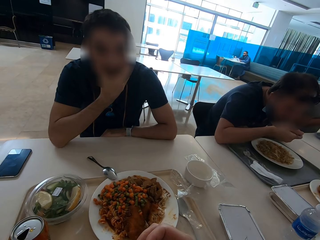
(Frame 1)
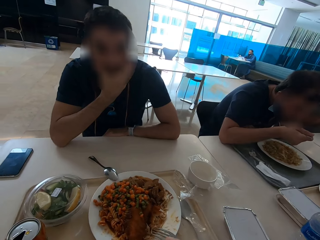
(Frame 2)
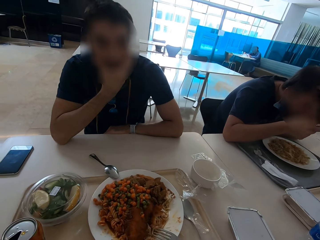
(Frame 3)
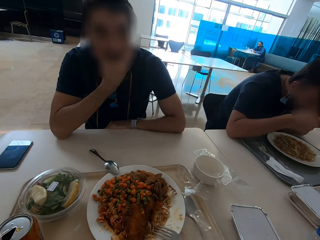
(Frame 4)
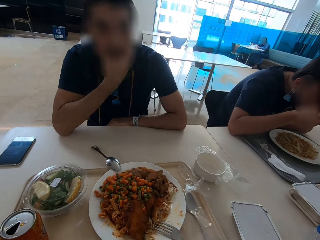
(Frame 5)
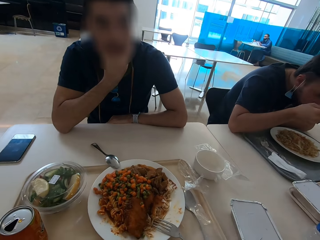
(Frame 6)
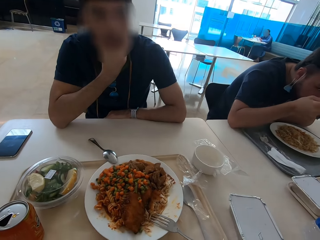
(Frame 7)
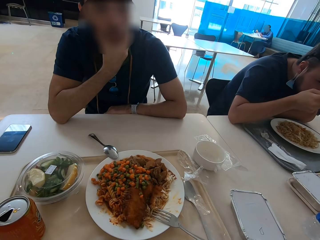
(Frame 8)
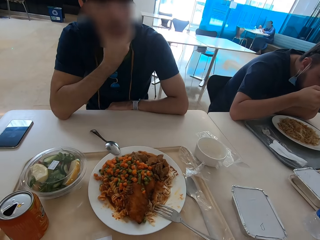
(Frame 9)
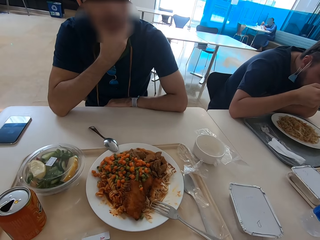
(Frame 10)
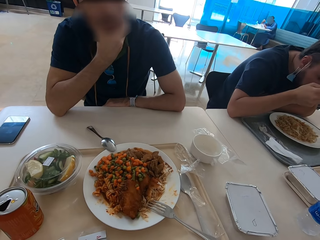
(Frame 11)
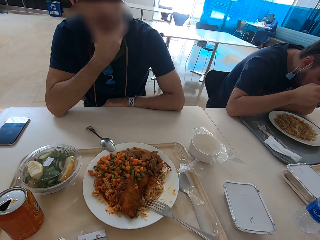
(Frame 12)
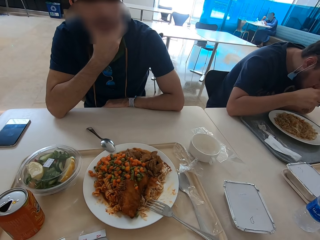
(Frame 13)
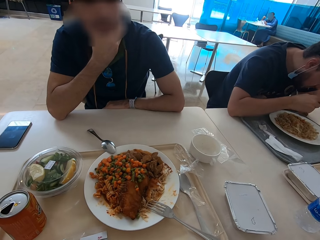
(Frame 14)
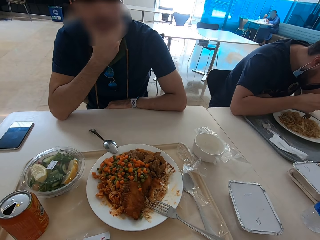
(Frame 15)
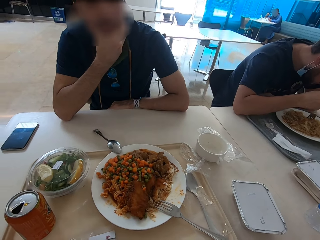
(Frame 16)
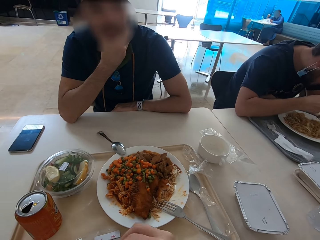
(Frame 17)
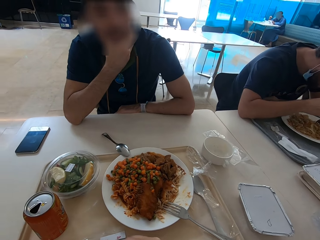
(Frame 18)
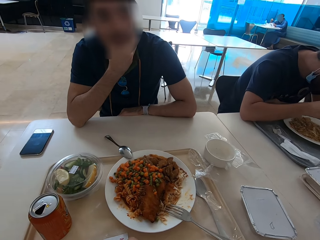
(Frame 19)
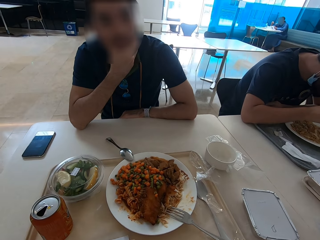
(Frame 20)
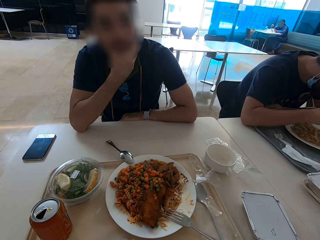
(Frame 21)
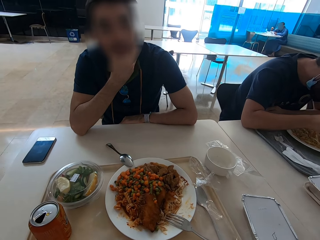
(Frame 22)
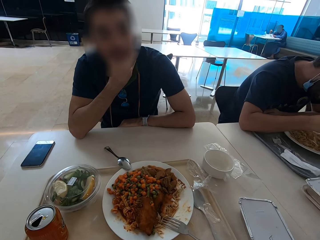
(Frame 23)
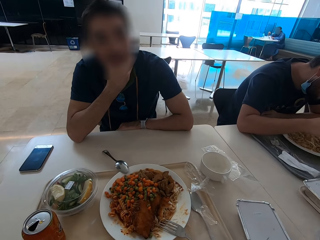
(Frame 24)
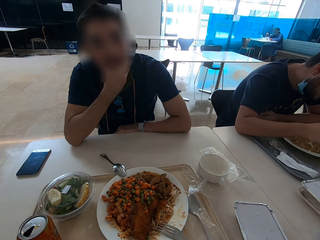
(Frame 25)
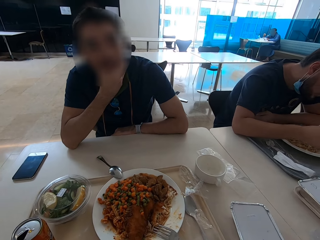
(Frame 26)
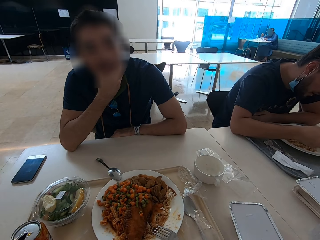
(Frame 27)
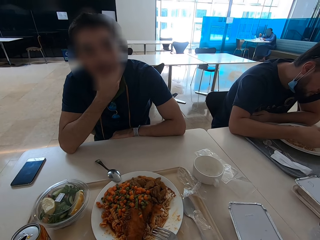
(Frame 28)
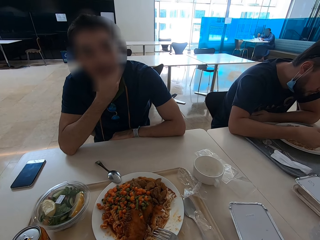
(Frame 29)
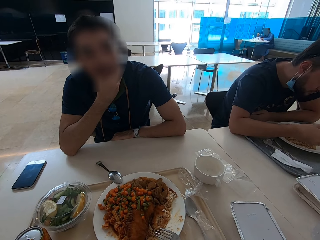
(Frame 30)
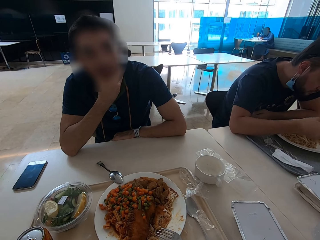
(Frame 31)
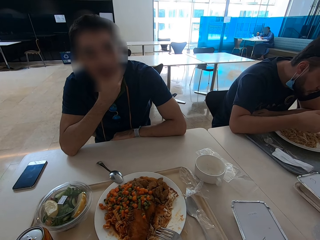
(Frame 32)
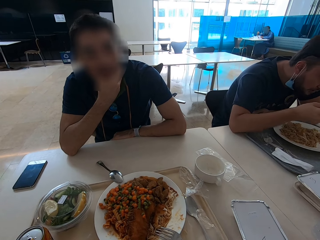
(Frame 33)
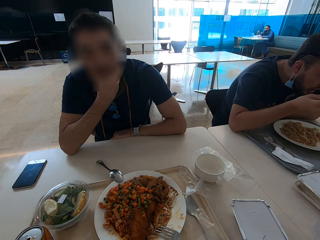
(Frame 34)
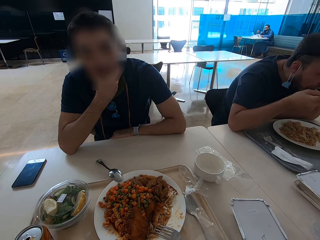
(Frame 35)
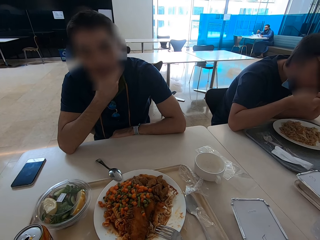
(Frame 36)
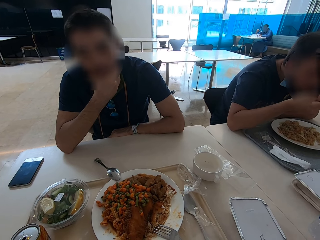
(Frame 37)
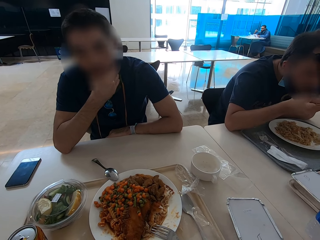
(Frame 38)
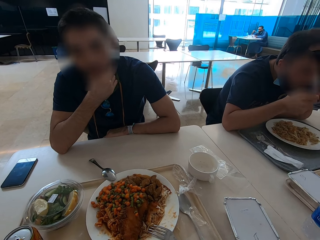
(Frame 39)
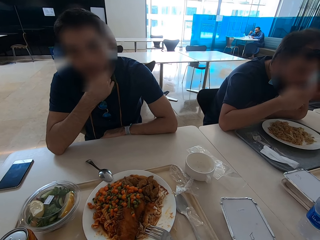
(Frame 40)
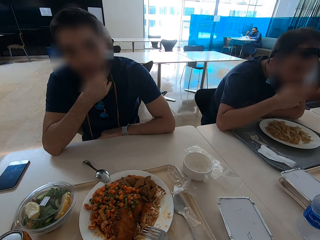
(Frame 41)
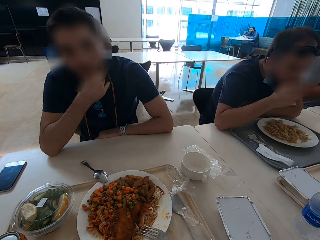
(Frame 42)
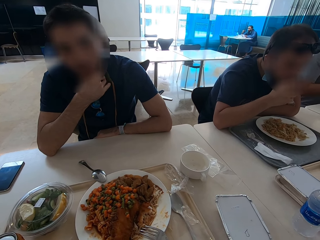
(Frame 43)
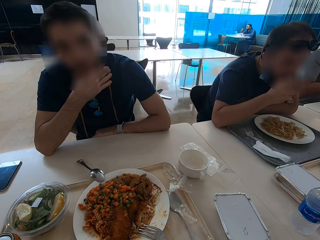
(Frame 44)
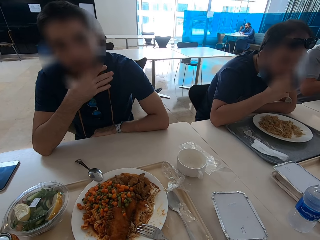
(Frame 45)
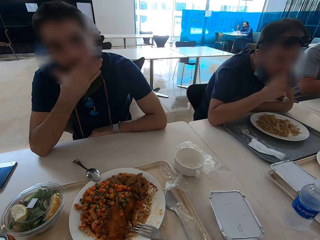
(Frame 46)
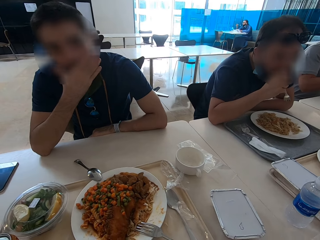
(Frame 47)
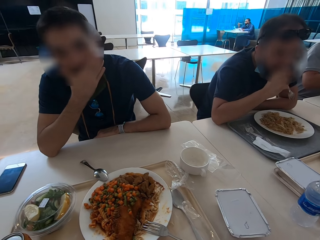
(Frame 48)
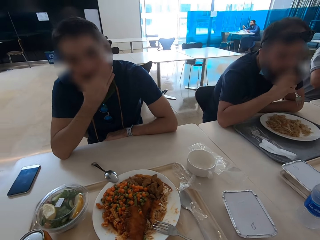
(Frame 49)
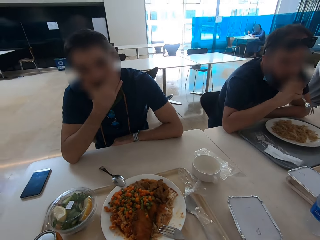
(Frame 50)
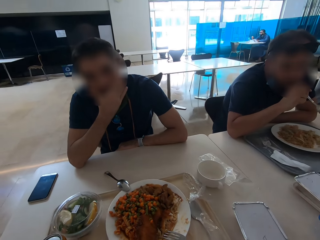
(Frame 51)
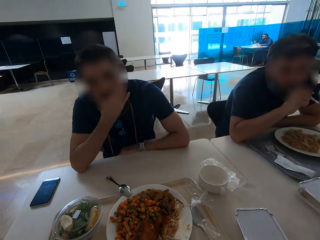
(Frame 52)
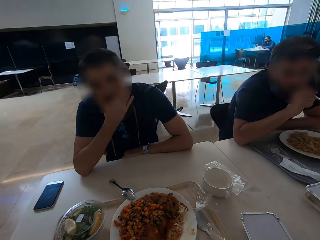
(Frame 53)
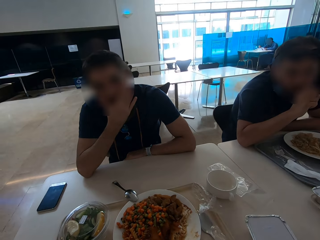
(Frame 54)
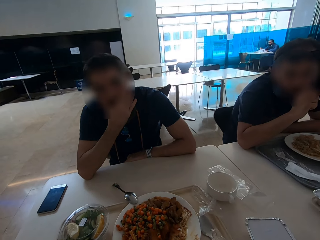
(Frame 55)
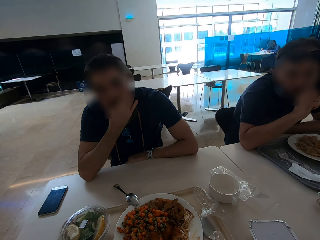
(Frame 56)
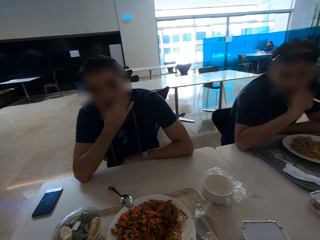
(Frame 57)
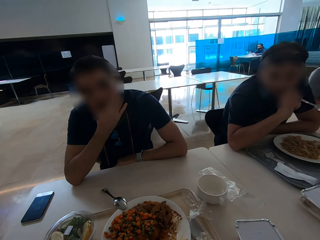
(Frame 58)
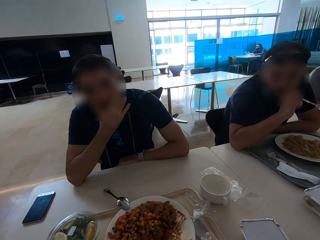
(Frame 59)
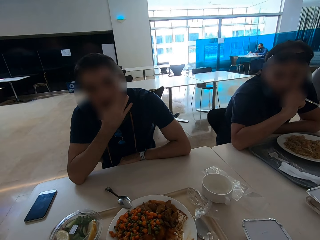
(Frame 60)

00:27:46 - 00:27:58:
A man touches his face.

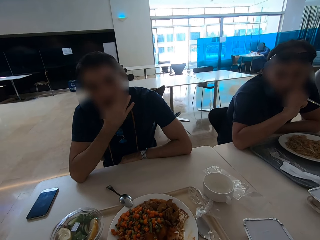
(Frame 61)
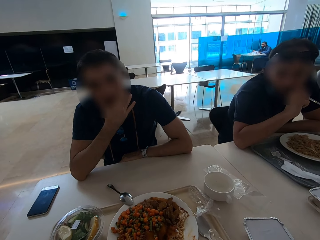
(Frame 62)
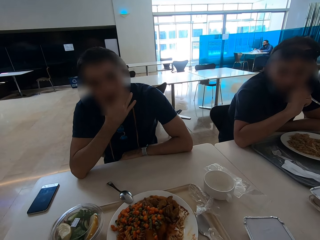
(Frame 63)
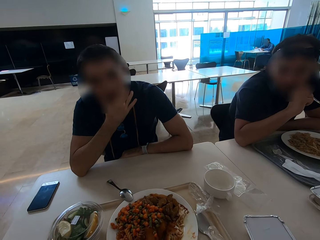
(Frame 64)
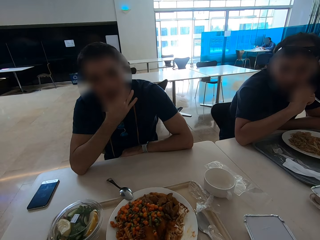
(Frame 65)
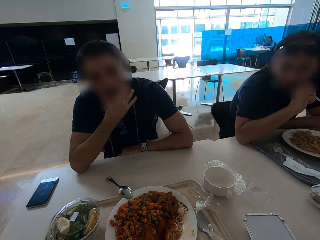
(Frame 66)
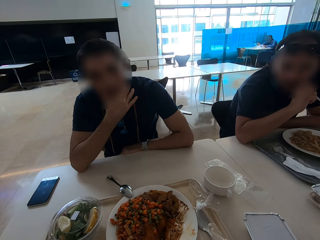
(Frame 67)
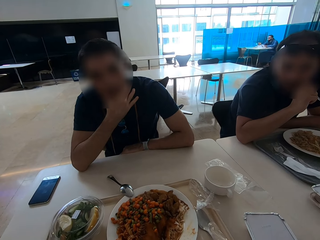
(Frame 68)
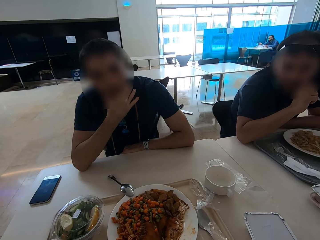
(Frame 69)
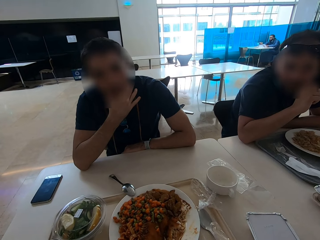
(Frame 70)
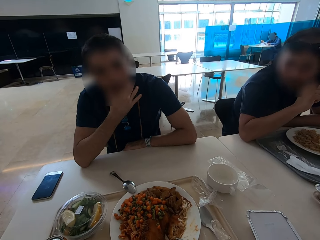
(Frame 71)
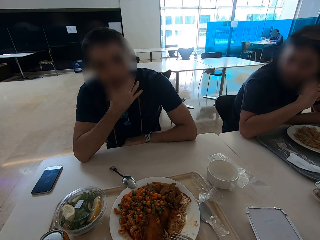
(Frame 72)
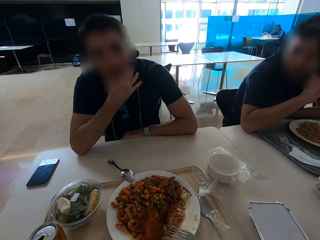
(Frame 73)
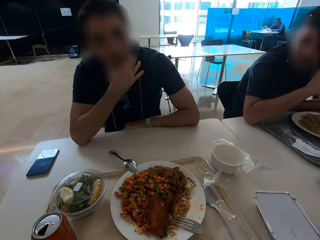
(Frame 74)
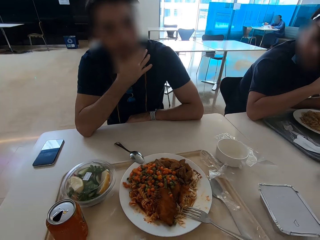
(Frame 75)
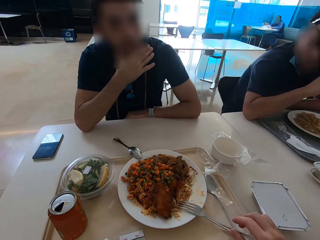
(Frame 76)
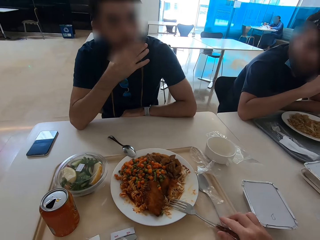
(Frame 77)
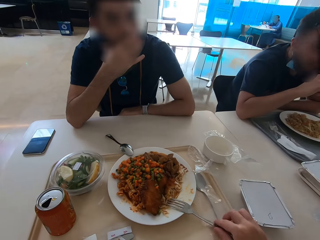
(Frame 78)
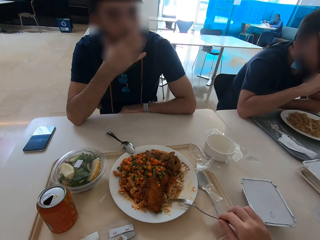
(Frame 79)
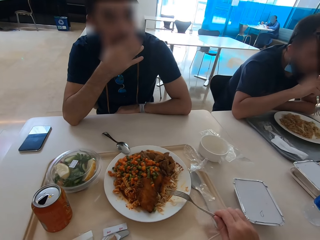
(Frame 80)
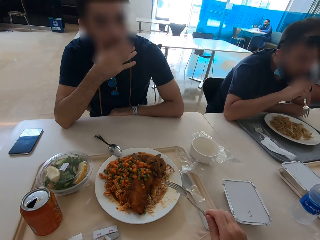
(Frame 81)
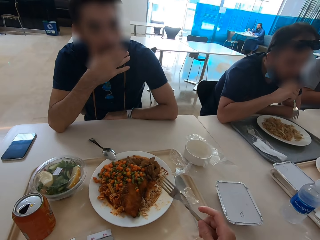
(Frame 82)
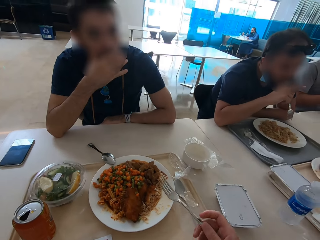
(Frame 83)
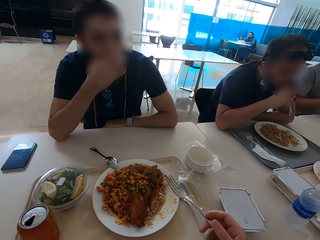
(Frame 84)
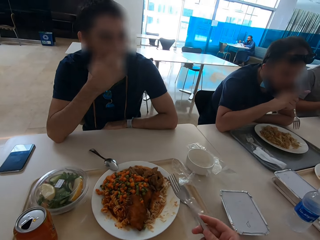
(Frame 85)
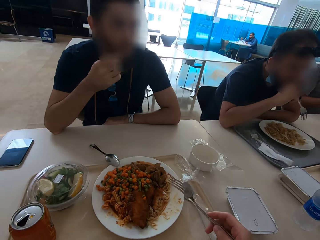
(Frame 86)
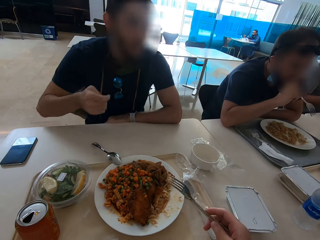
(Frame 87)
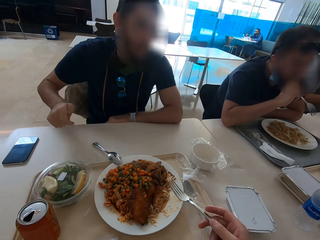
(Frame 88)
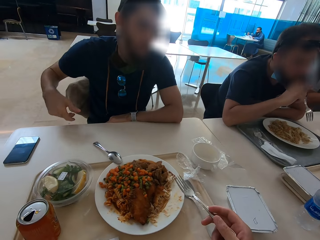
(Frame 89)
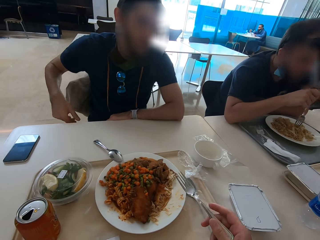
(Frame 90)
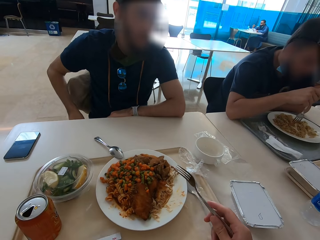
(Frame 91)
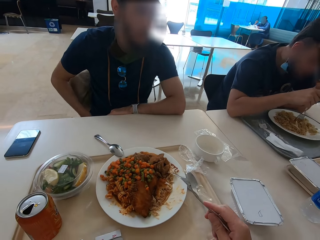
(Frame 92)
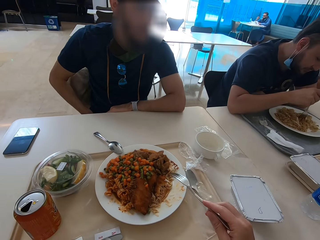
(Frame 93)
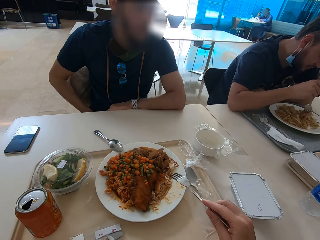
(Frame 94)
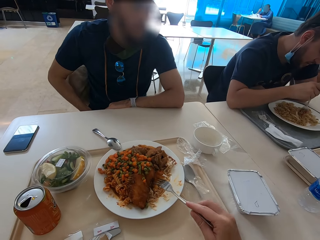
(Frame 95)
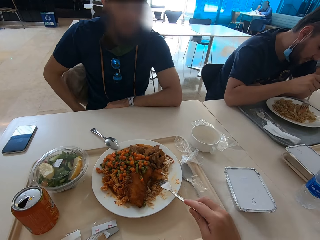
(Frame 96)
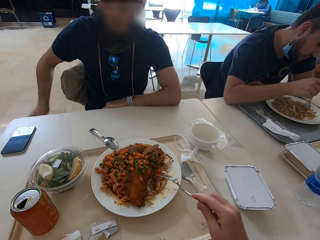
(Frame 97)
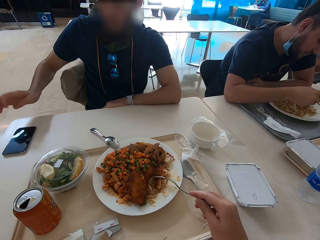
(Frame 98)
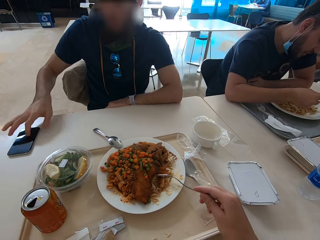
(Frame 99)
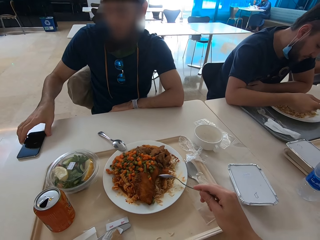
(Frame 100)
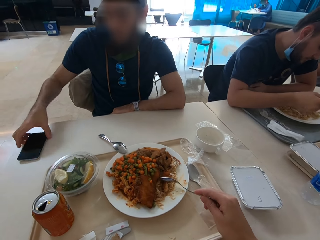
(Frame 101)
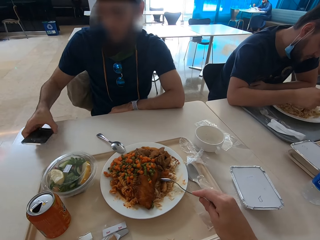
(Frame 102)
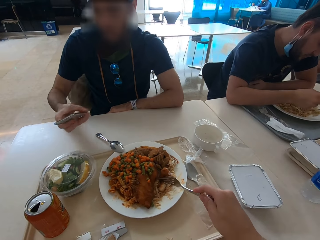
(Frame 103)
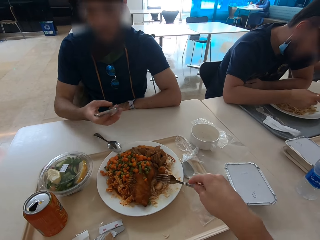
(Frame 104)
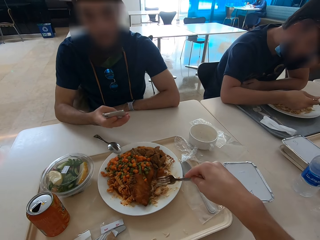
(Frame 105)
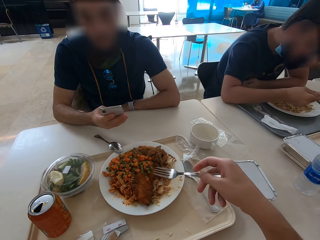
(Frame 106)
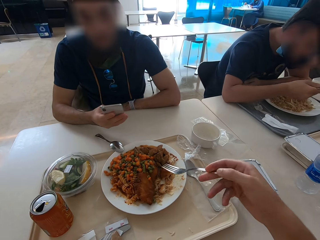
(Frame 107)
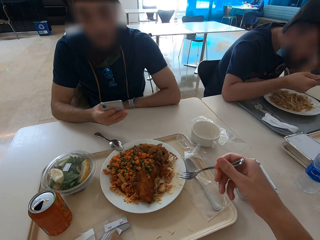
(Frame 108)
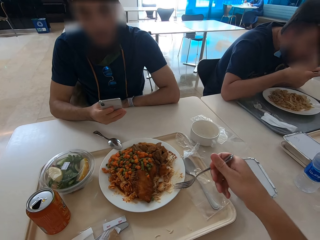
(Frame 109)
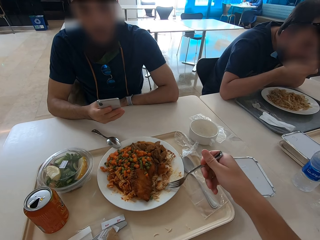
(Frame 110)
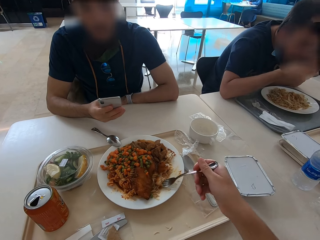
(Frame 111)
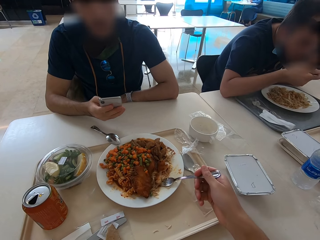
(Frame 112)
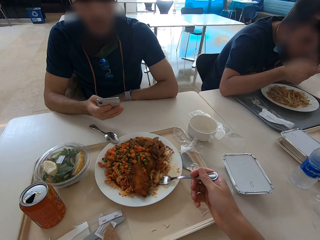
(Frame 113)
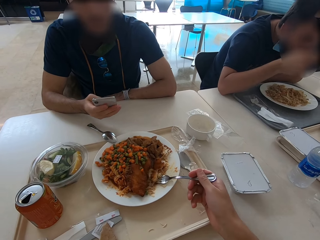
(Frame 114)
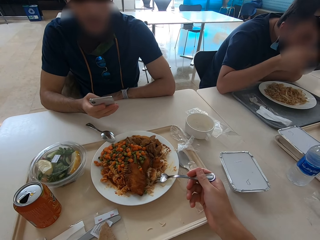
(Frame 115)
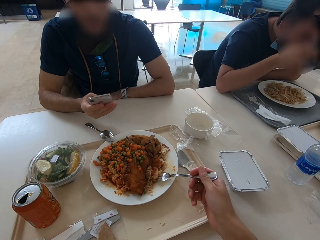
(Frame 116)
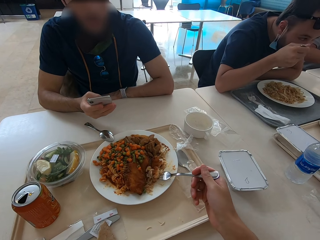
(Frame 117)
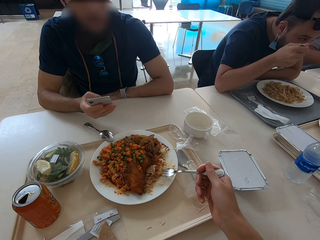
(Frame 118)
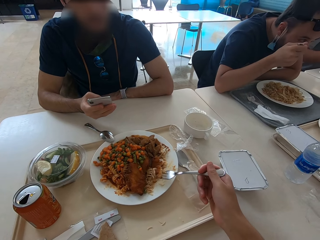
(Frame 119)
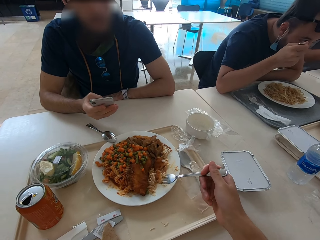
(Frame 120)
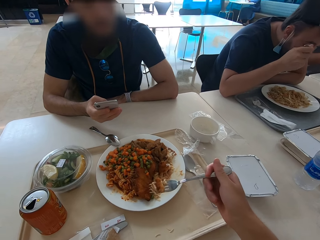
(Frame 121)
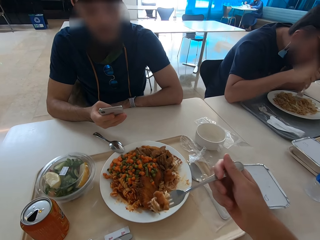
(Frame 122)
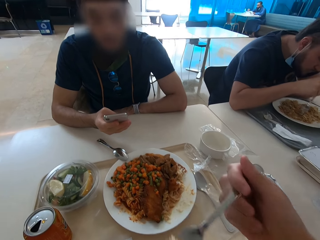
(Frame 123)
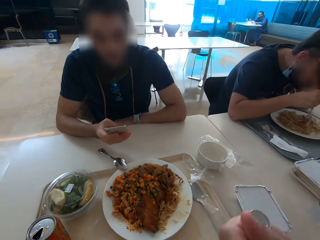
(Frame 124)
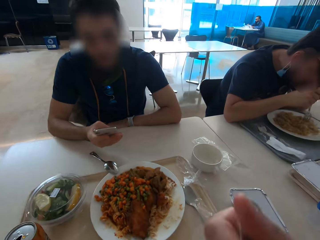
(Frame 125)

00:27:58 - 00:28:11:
The camera wearer picks up a fork and holds the fork. A man taps the phone and picks up the phone. The camera wearer eats. The man operates the phone.
